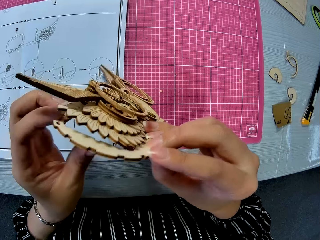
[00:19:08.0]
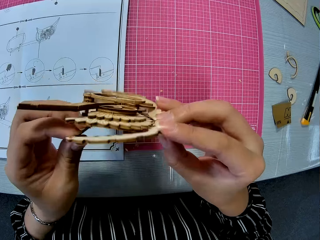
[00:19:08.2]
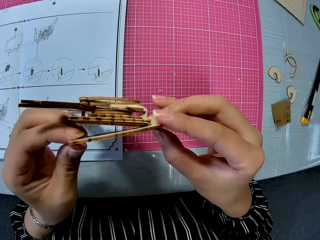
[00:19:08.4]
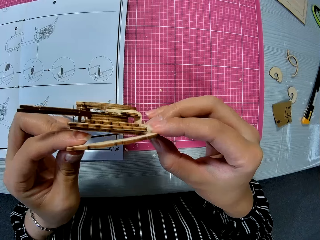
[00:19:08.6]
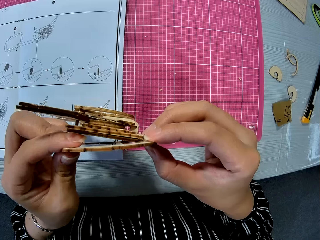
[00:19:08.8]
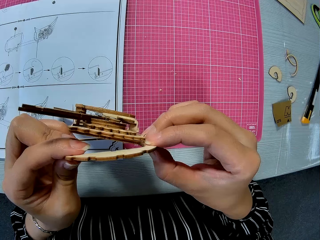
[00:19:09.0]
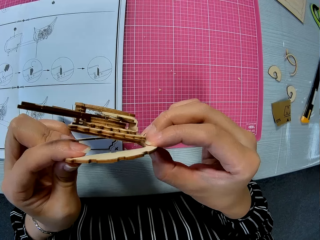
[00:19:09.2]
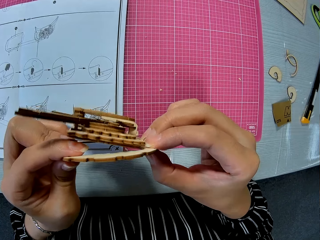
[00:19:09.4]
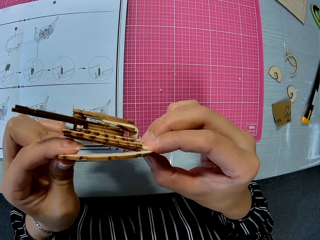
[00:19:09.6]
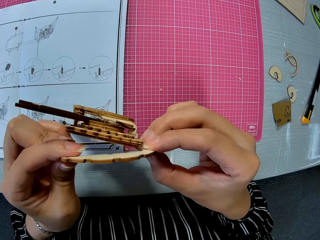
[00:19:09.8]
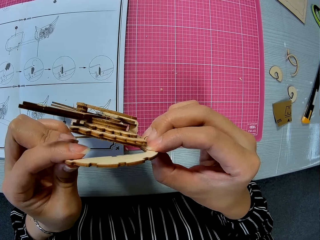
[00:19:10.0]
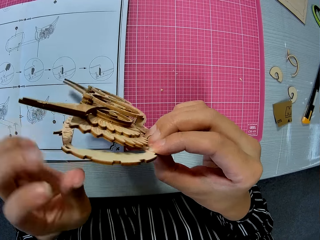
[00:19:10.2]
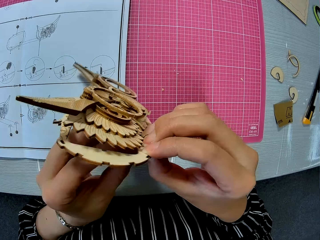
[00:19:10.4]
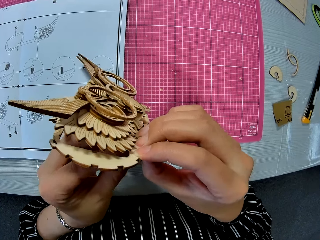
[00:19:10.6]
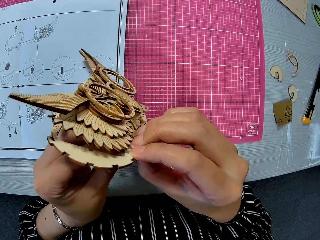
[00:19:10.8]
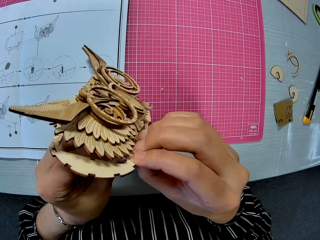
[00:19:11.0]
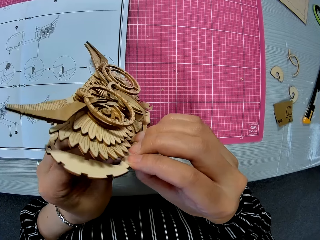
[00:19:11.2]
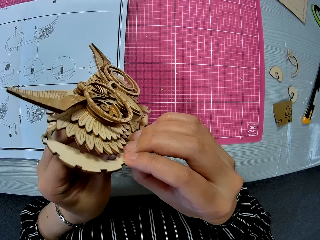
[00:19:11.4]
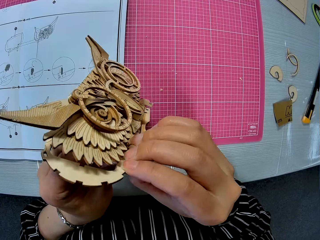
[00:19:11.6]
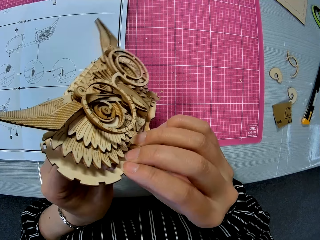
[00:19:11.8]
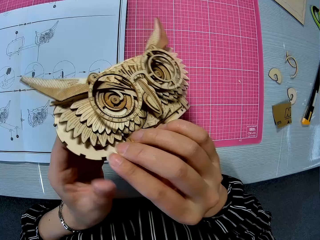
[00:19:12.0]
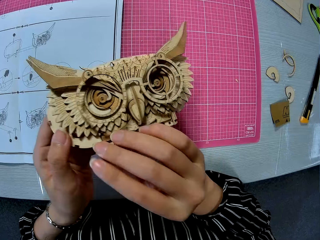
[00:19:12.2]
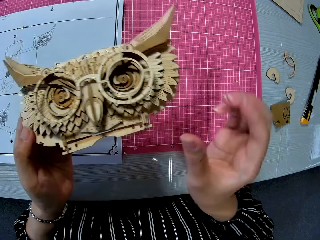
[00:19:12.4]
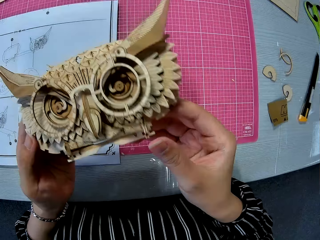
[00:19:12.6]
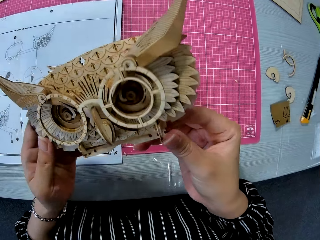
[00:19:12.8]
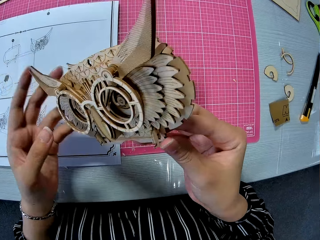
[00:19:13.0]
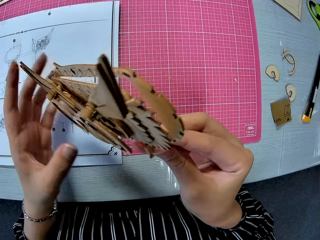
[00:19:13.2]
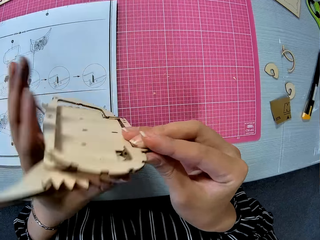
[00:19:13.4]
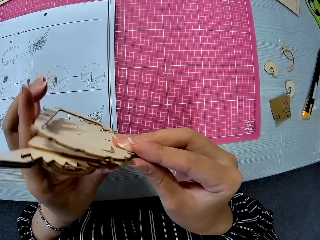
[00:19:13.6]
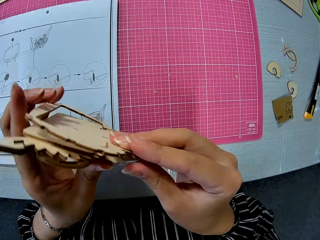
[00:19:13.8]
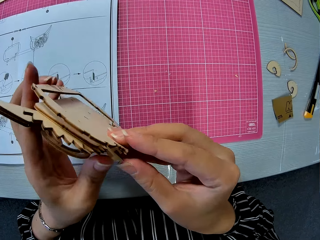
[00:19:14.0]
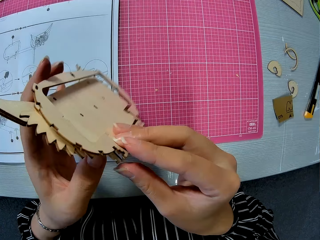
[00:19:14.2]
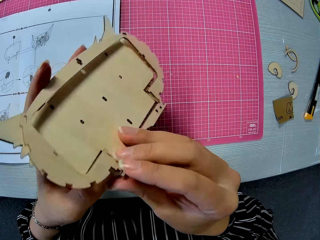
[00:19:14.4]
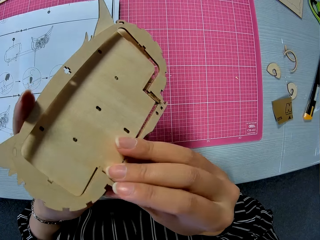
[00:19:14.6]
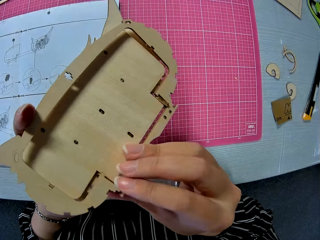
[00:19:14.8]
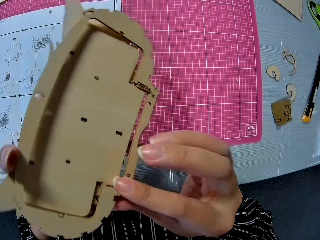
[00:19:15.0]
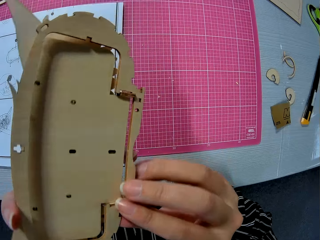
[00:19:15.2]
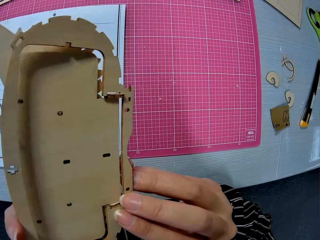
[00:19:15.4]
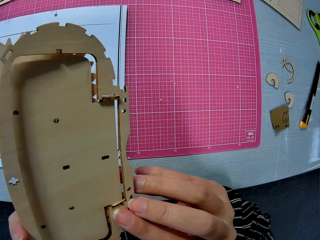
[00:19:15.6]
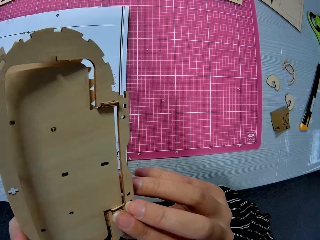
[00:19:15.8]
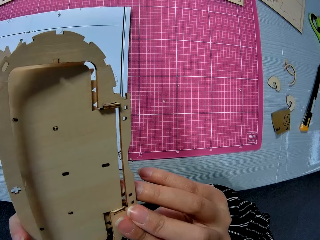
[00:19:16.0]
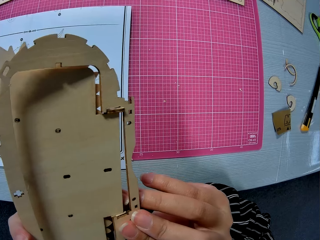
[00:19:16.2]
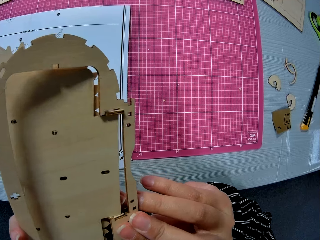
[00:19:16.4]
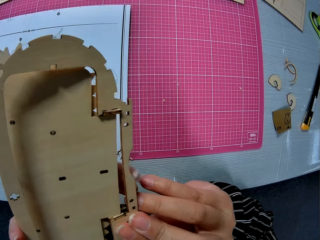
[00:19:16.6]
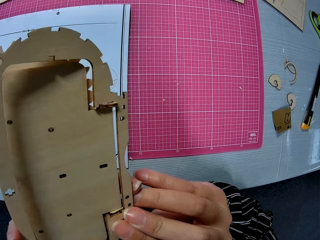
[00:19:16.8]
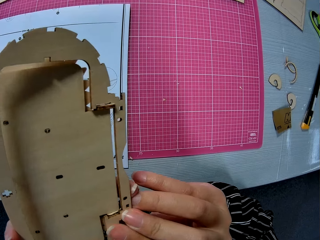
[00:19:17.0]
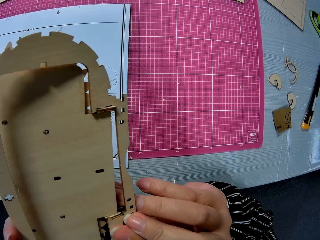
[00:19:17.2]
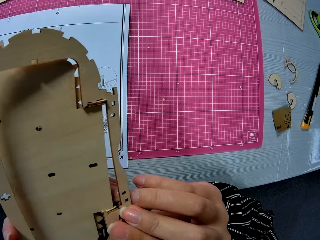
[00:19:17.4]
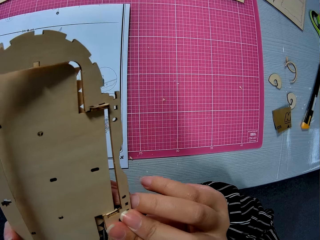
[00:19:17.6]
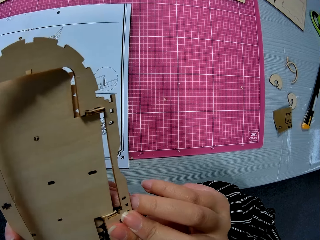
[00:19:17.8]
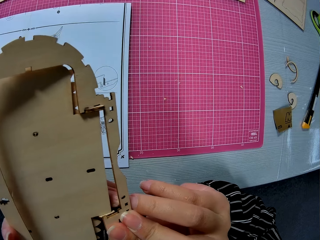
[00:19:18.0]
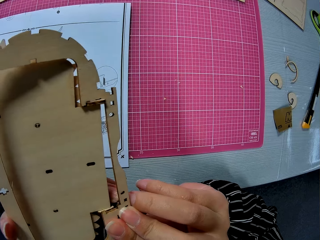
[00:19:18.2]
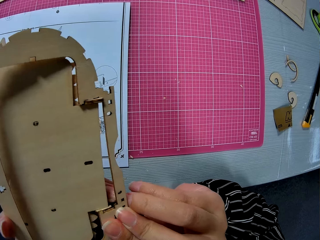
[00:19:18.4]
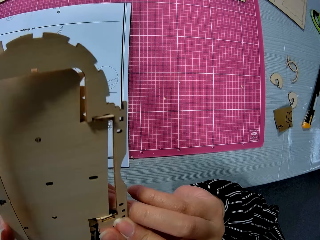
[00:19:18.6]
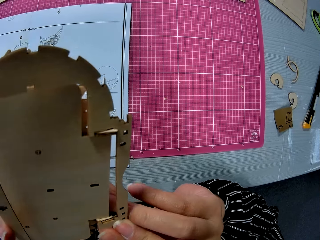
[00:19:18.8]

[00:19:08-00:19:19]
The camera wearer turns the laser cut wood craft kit. They fix the laser cut wood craft kit into its frame.

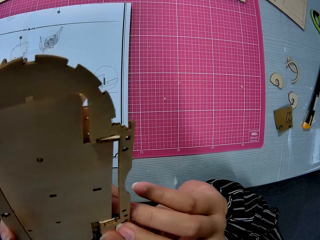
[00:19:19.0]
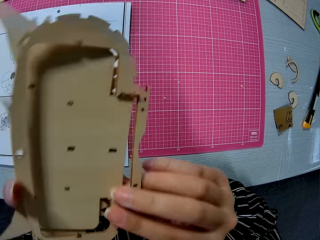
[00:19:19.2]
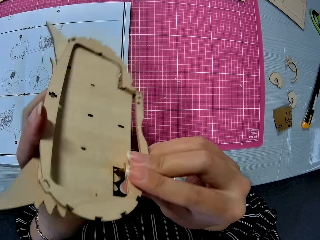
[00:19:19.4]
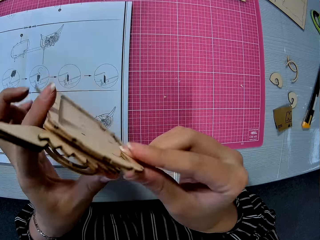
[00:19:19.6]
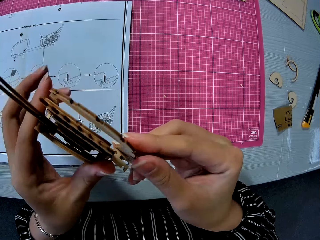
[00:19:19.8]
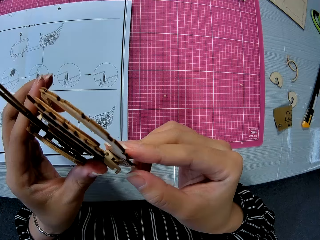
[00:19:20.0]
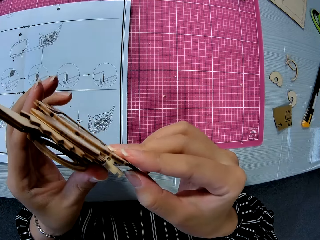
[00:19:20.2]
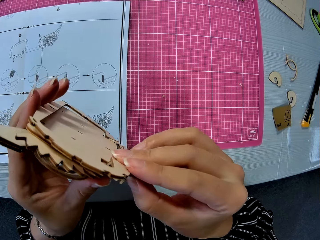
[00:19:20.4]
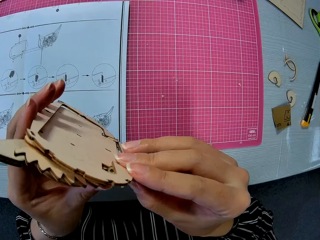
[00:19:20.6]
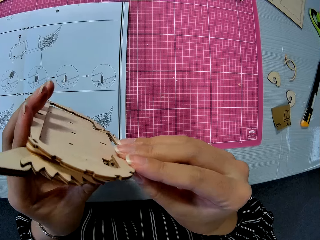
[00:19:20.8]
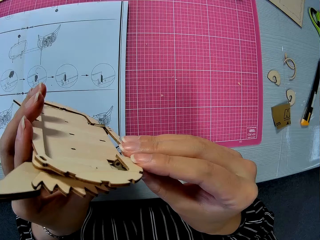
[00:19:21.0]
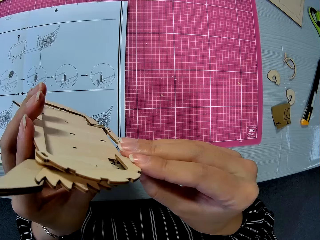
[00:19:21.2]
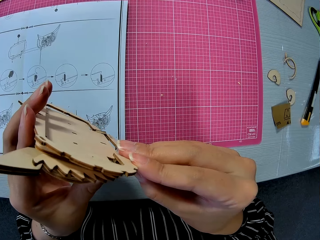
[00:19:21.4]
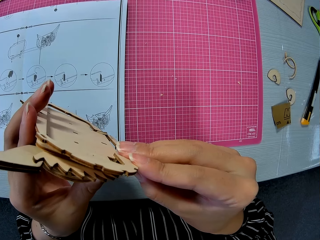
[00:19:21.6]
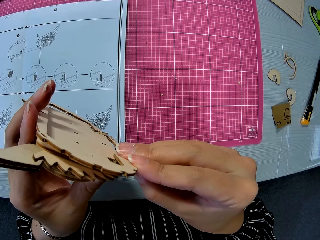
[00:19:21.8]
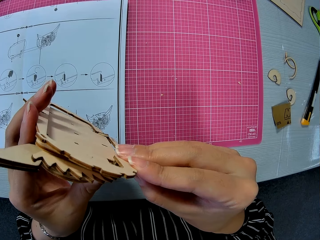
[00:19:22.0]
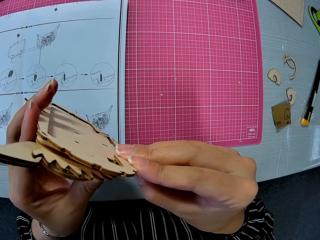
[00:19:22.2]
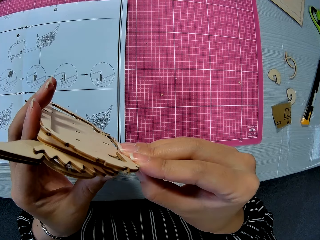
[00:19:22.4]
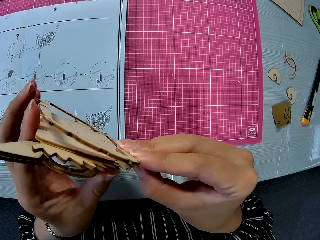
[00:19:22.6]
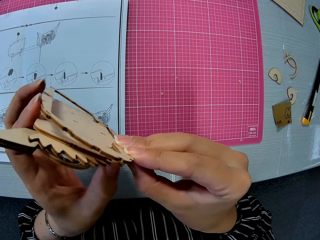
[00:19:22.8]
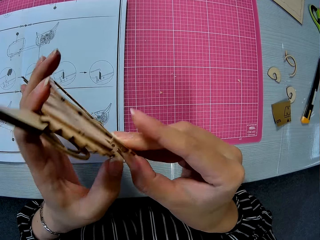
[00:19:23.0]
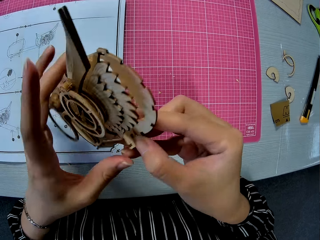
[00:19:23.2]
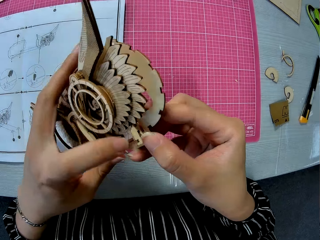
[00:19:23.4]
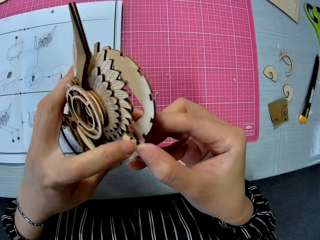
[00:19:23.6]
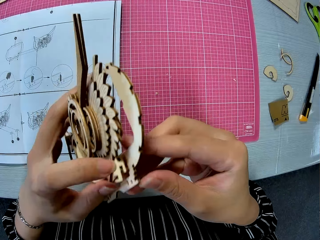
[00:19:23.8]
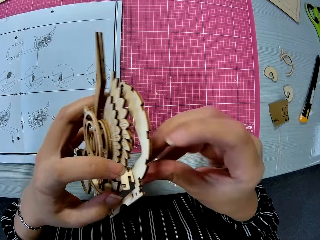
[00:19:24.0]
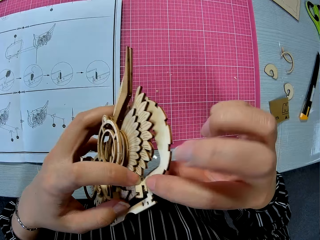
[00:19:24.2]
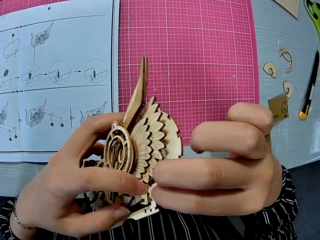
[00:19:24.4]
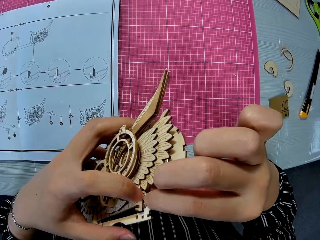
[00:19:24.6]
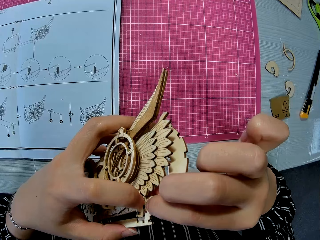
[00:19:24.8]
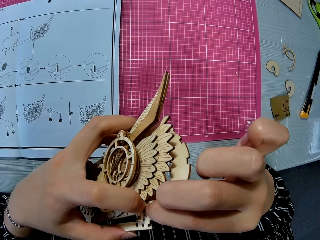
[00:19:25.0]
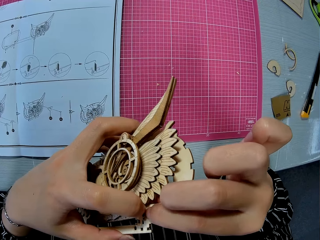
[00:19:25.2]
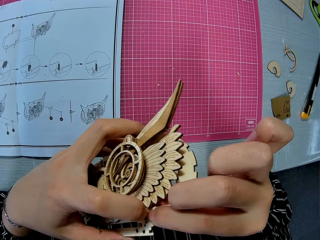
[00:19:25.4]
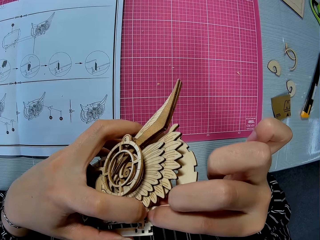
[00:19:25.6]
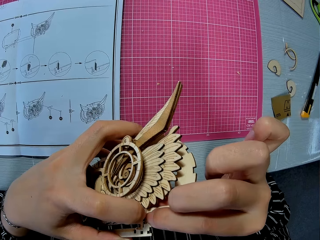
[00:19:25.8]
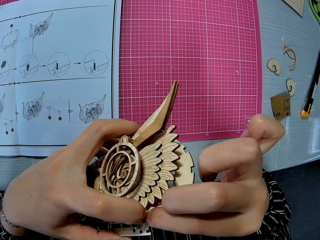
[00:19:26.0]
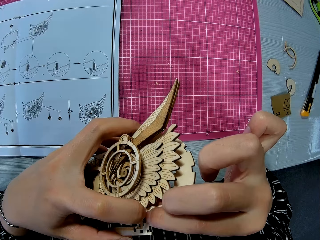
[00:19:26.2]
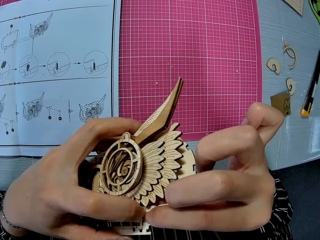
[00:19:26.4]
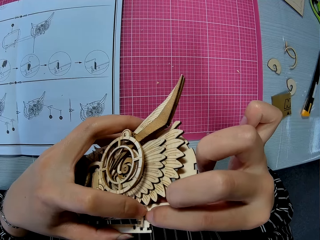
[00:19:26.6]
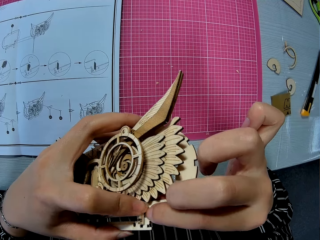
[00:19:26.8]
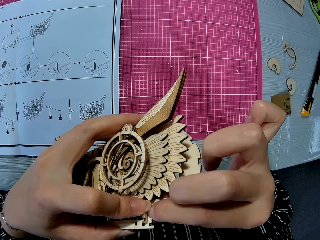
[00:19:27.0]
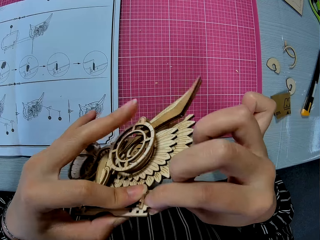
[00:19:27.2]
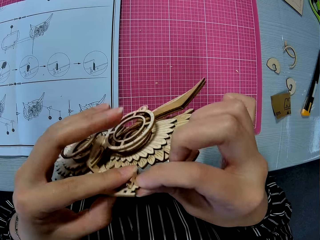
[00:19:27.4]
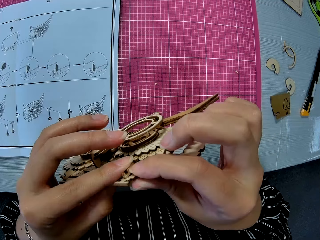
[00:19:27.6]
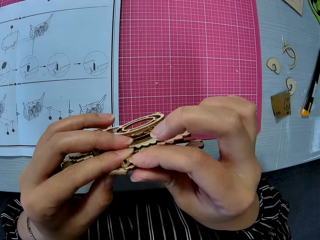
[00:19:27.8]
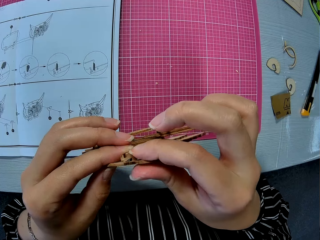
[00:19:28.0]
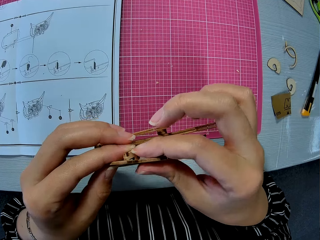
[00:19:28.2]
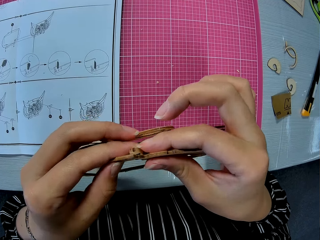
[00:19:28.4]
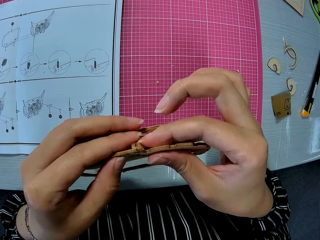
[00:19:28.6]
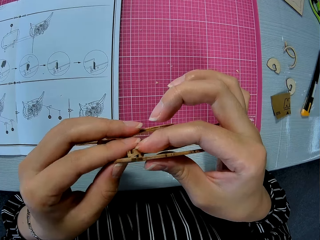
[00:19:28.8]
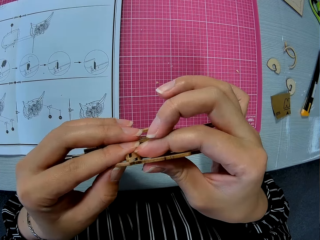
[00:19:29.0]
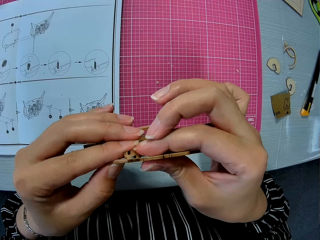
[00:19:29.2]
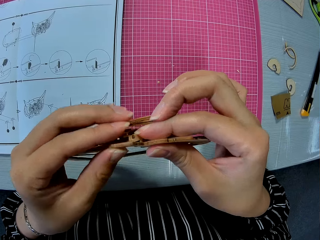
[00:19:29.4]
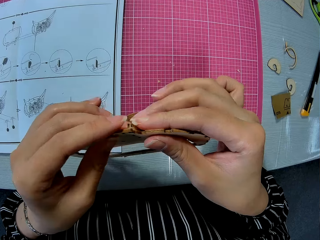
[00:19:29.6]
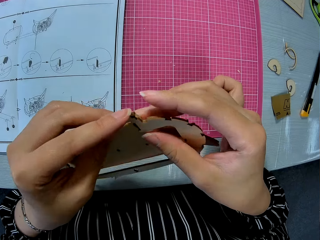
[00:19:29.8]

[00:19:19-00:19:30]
The camera wearer turns the laser cut wood craft kit. They fix the laser cut wood craft kit into its frame.
